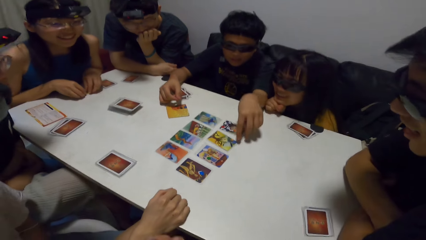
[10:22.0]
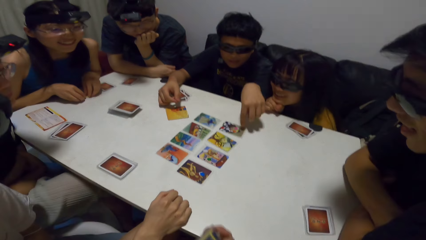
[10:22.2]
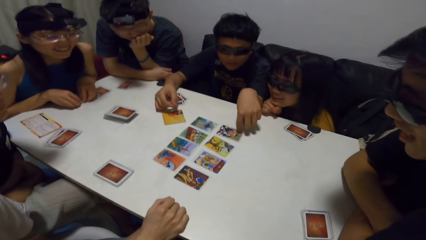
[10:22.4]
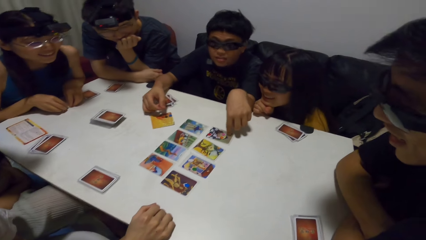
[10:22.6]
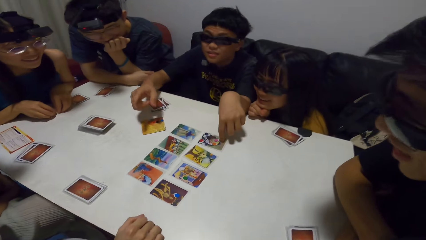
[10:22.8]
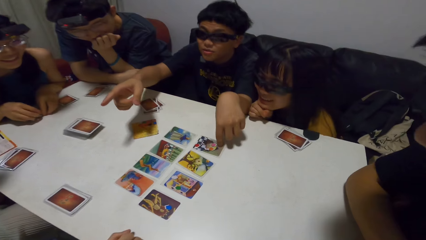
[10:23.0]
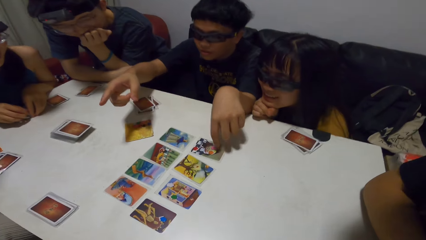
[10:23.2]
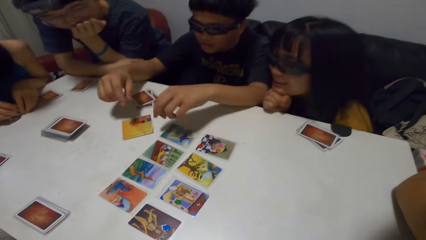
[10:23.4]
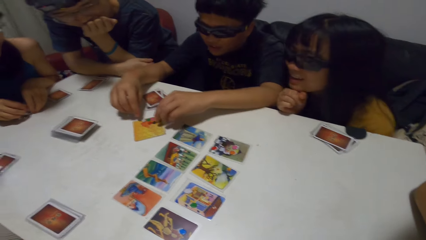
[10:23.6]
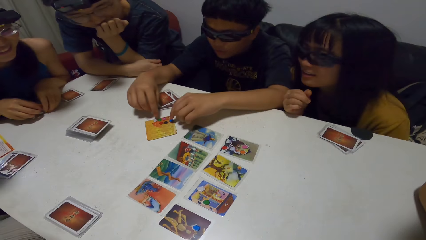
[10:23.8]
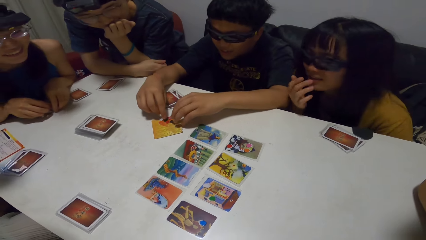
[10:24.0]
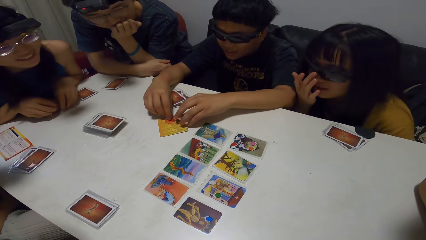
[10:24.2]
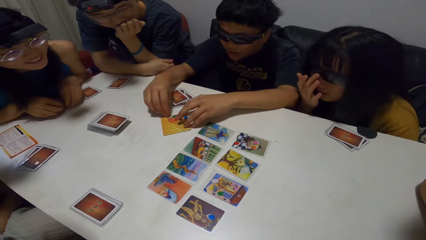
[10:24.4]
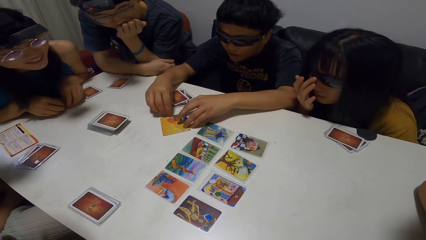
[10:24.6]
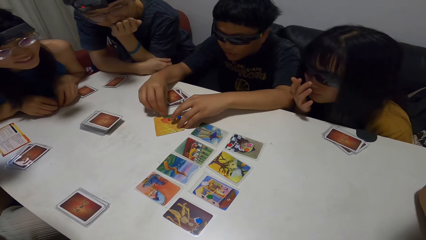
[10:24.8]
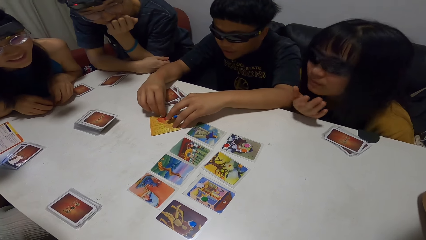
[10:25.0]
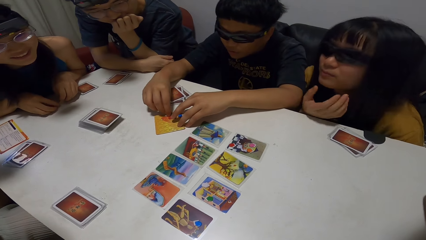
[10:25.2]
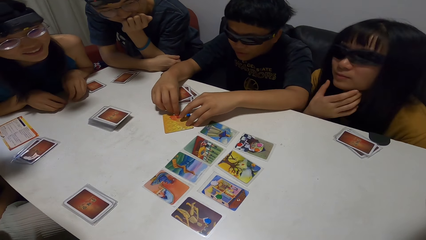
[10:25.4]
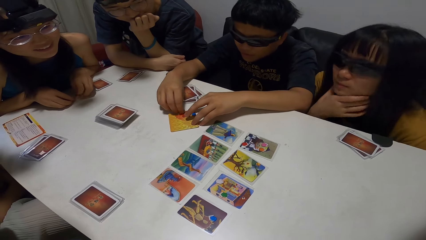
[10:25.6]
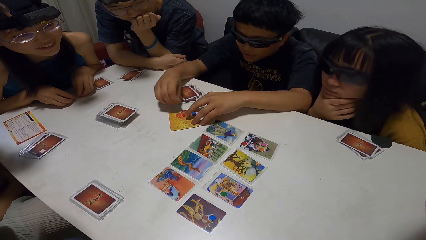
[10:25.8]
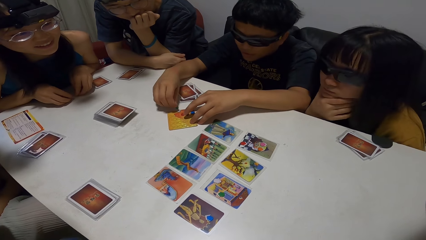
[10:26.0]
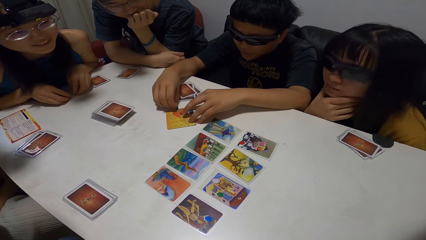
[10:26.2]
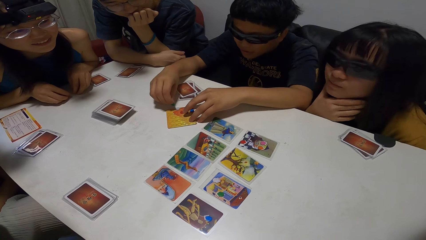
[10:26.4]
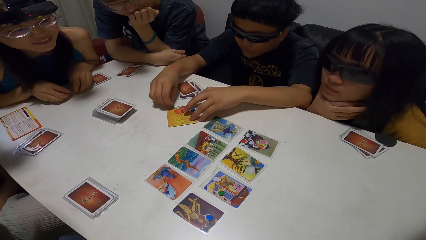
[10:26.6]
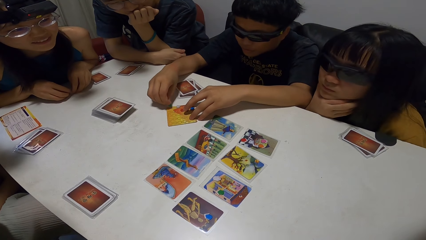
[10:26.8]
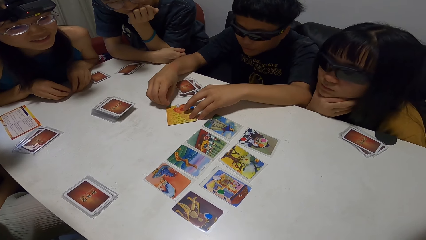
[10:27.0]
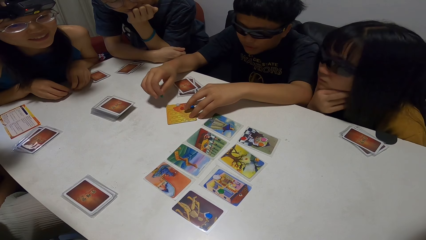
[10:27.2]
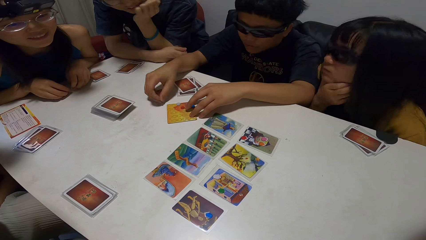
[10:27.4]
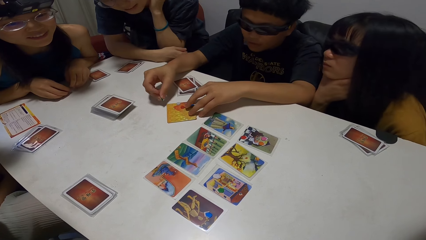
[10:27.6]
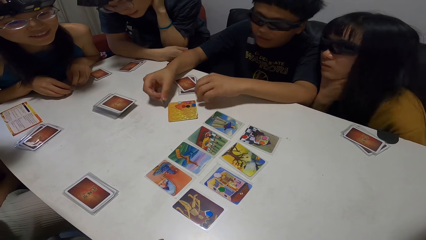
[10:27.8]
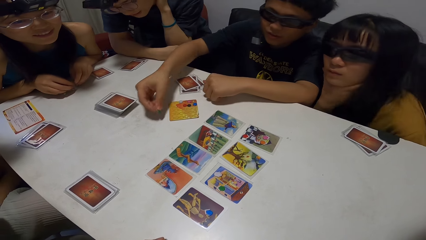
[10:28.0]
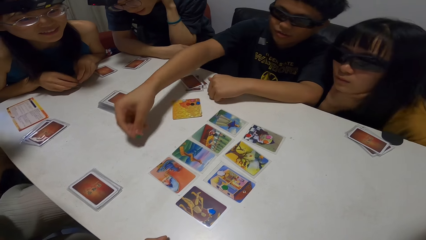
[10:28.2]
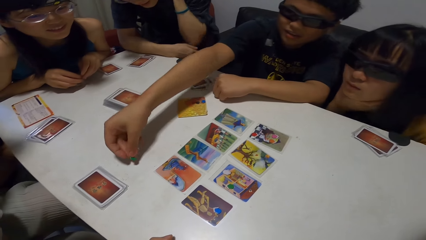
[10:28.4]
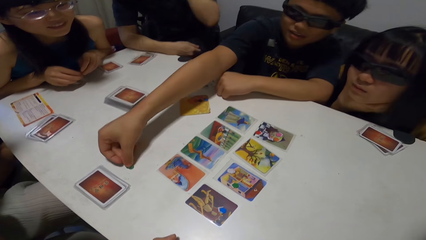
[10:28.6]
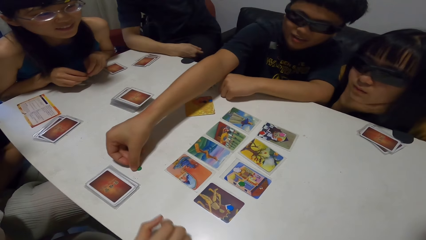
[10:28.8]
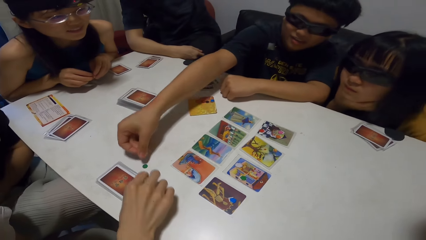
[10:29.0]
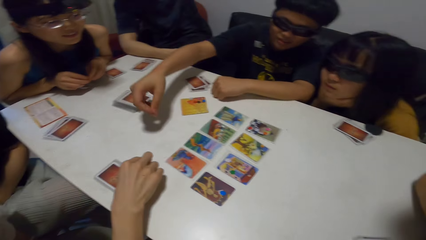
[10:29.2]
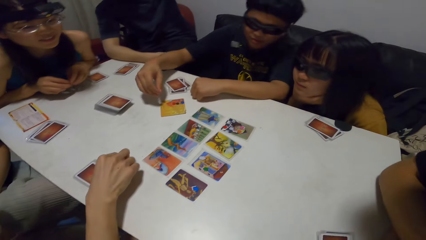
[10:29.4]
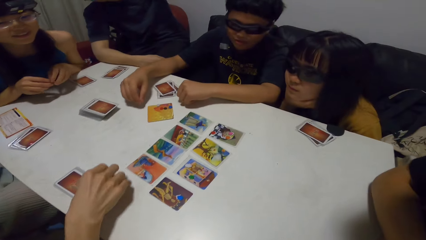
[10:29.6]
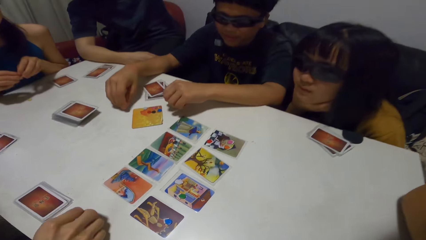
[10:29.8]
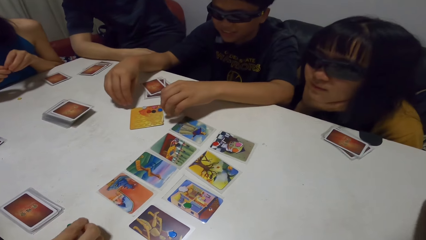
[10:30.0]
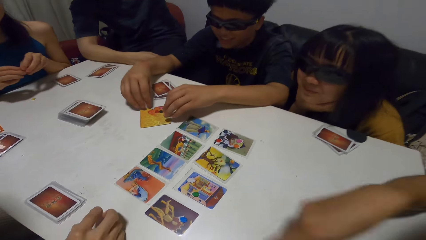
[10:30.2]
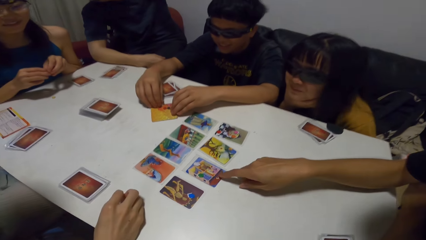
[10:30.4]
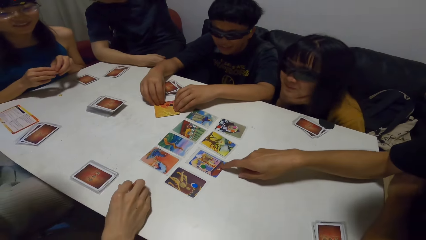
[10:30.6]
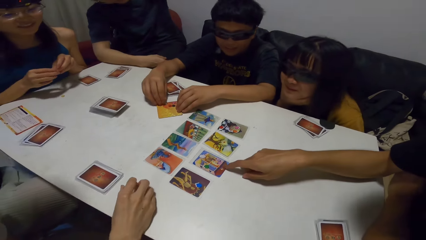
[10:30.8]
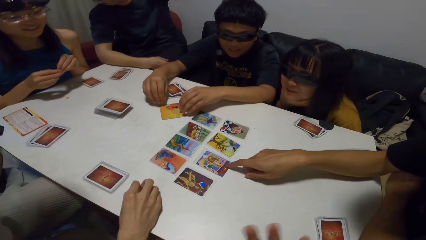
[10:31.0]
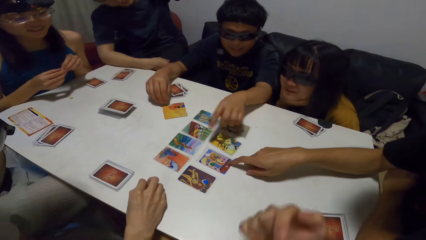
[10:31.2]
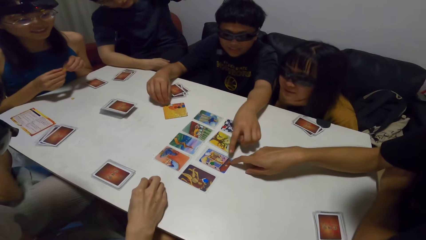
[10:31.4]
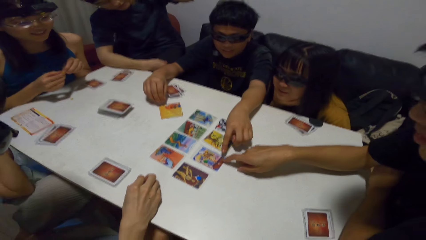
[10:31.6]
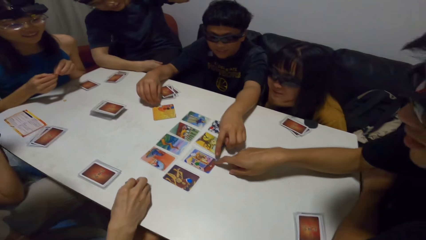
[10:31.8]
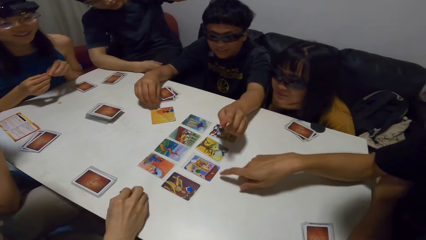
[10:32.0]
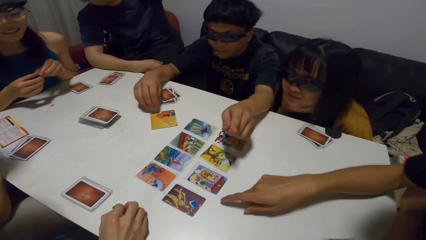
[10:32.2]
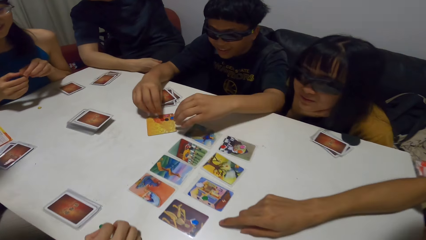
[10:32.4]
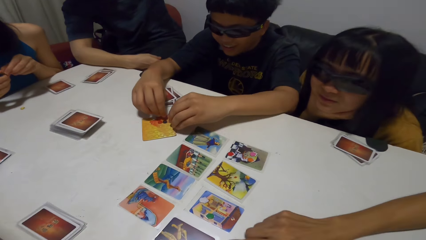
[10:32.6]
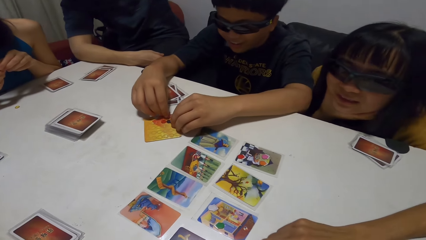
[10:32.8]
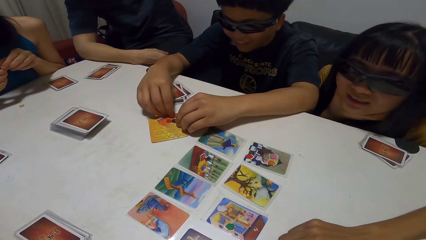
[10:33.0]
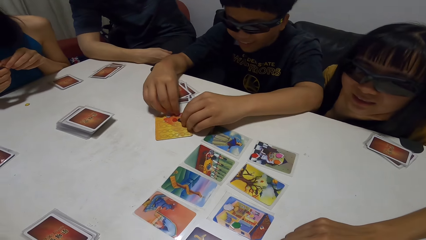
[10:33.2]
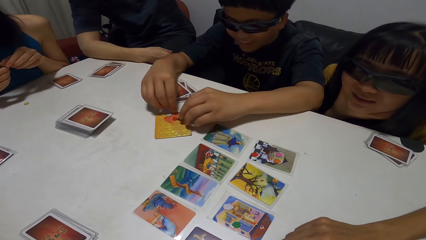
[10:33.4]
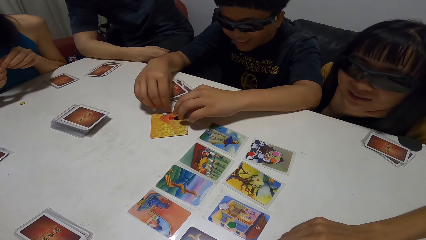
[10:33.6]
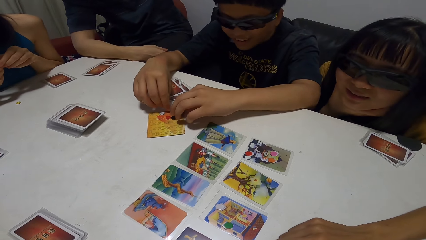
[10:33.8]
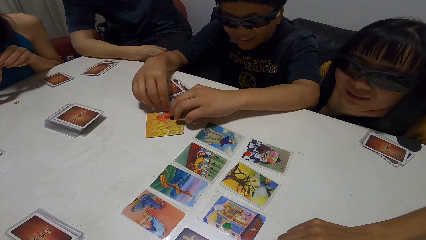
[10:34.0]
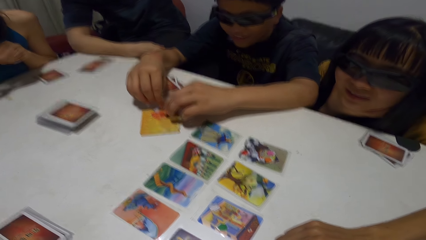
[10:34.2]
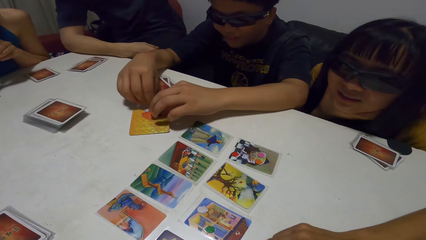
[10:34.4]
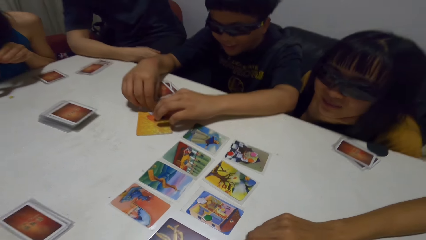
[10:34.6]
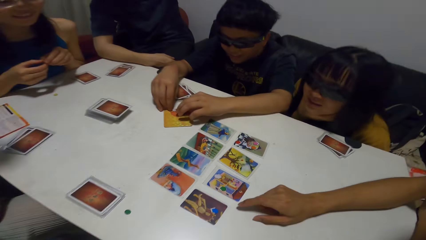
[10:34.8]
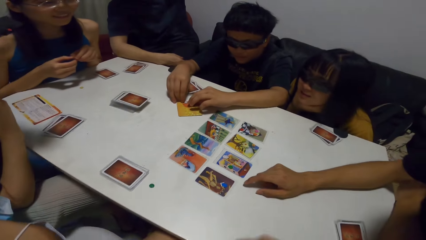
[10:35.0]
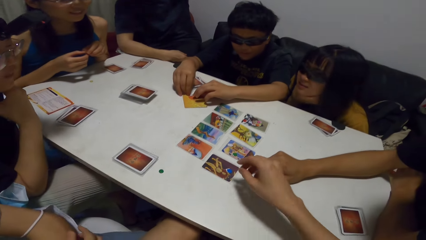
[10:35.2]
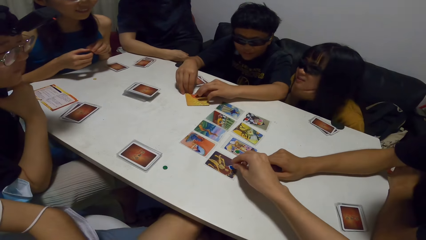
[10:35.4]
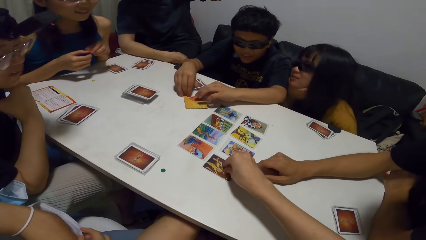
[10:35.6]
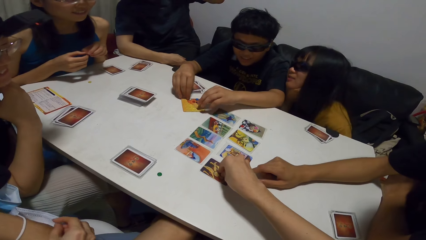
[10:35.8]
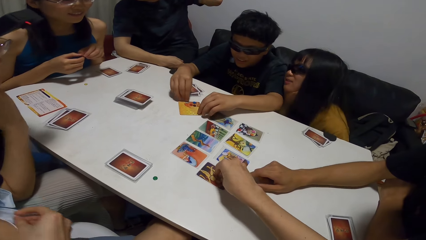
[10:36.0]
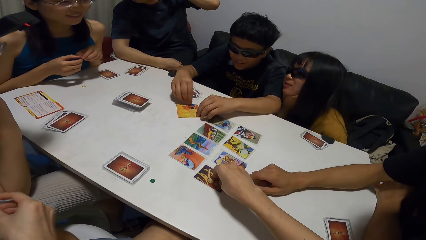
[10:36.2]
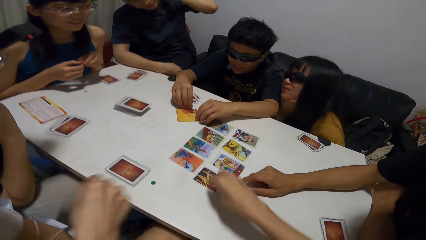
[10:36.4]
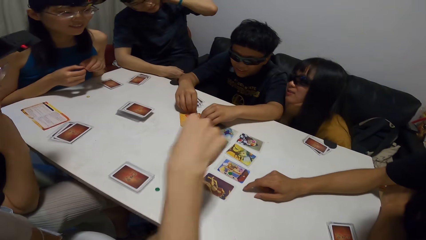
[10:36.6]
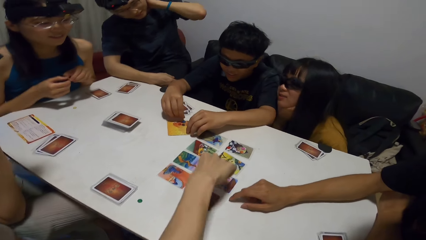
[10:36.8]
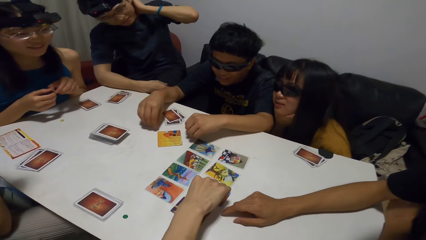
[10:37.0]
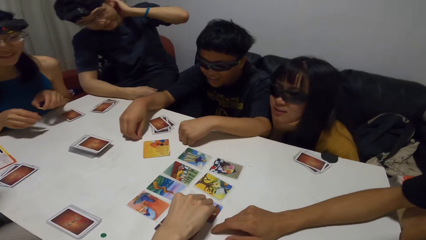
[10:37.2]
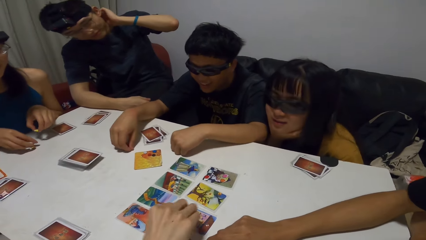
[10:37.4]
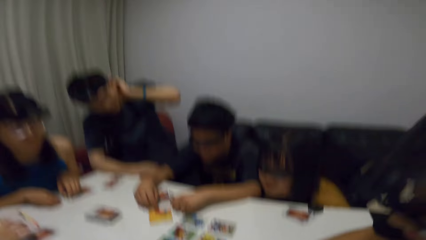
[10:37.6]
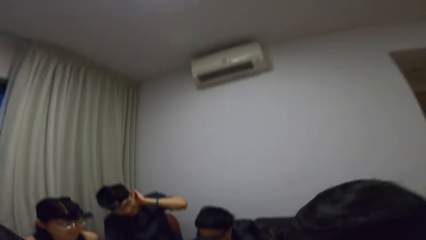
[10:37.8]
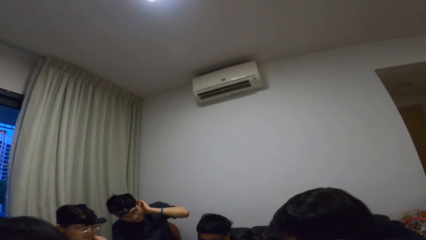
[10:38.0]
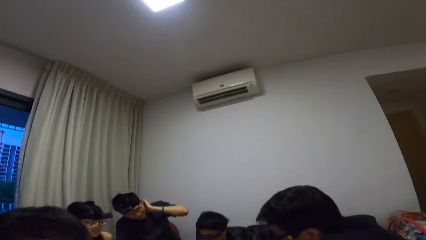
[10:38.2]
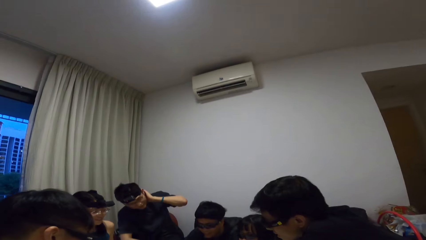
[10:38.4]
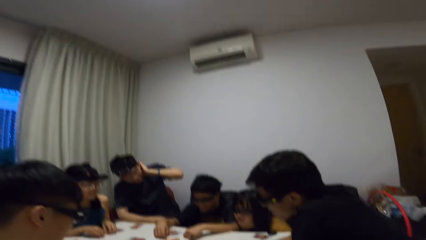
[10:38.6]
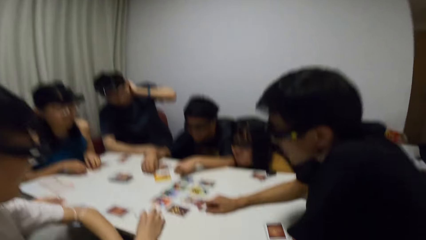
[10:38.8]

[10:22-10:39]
A man picks up something and points on a card. Another man scratches his neck. The first man drops the paper in front of a third man on the table. The third man picks up the paper from the table. A fourth man touches the card on the table. A person points on a card. The fourth man touches the card on the table again. The camera wearer drops a paper on the card. They pick up something. The third man picks up a paper from the card.
